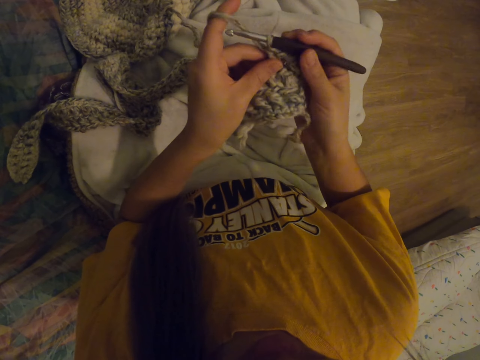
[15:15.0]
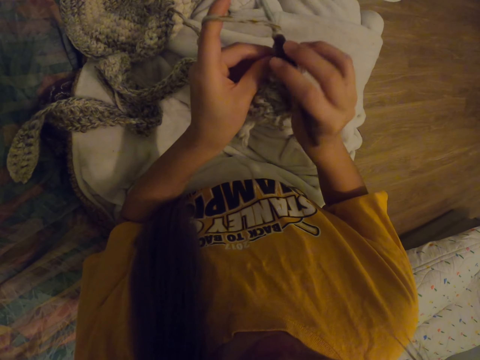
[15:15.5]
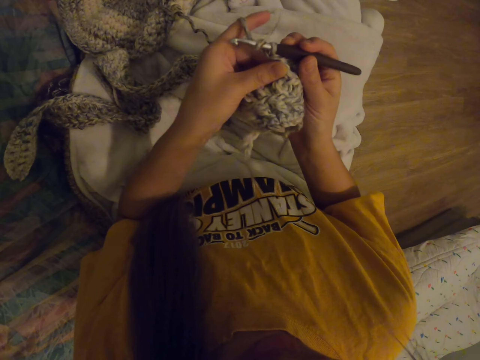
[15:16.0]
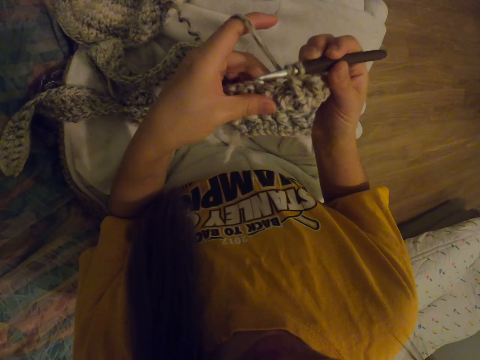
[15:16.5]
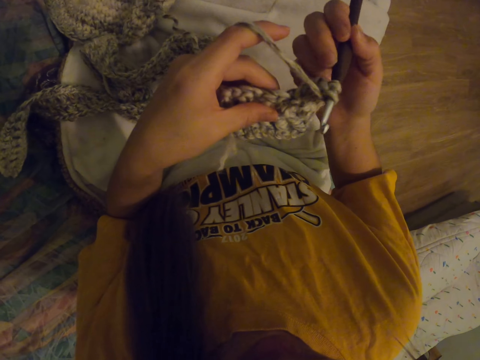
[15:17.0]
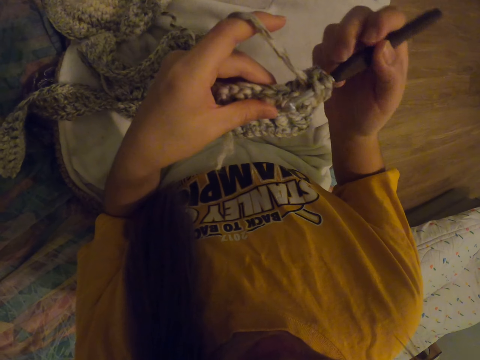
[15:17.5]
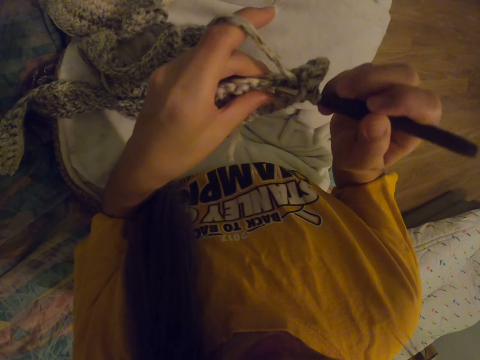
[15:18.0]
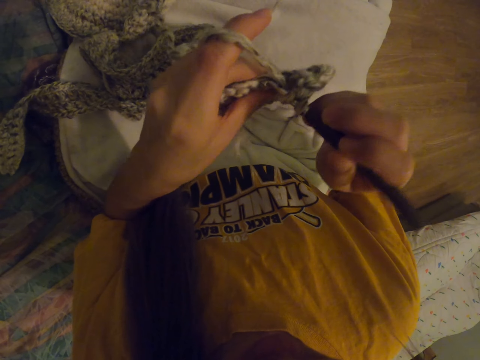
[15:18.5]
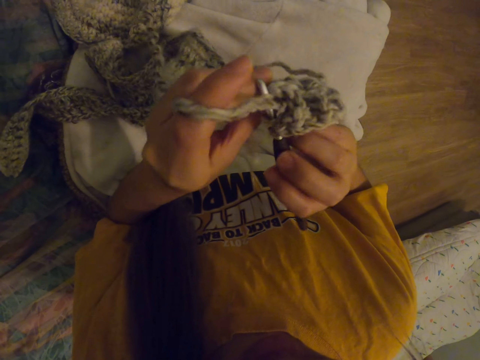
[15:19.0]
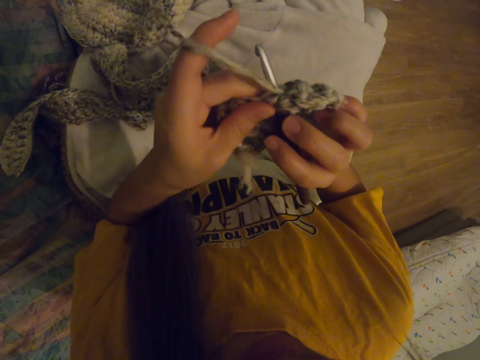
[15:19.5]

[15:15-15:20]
The camera wearer starts to crochet.

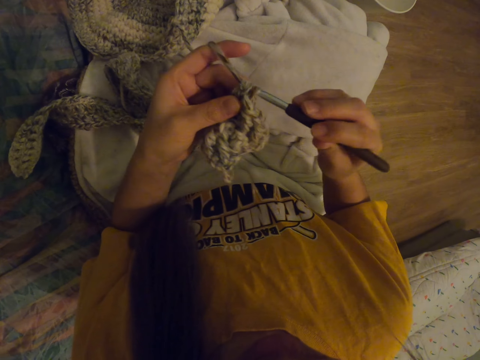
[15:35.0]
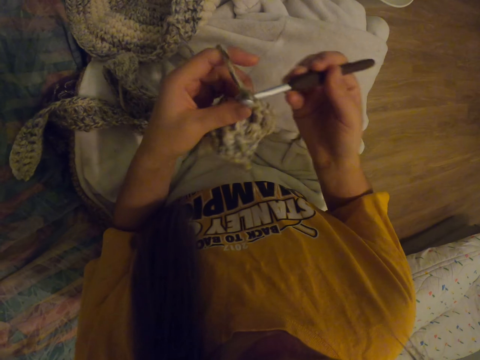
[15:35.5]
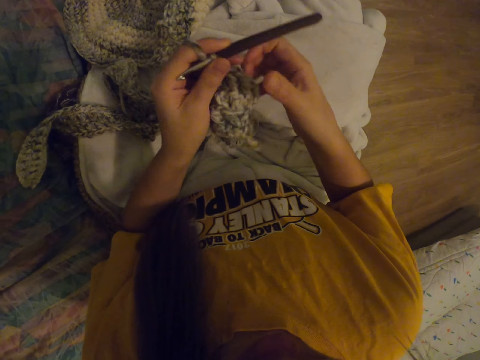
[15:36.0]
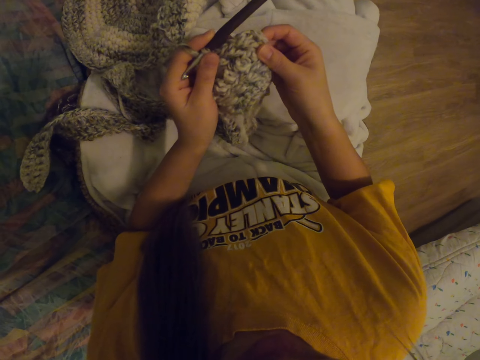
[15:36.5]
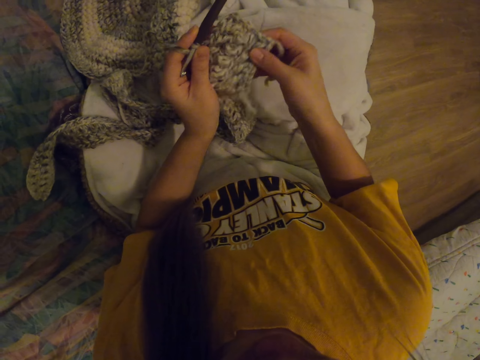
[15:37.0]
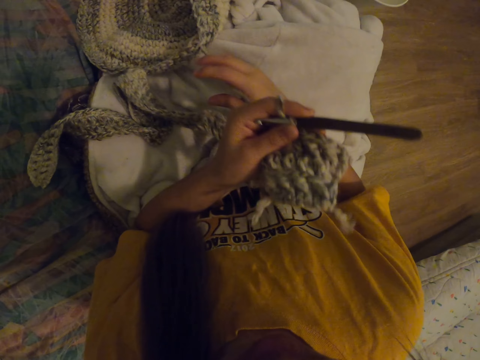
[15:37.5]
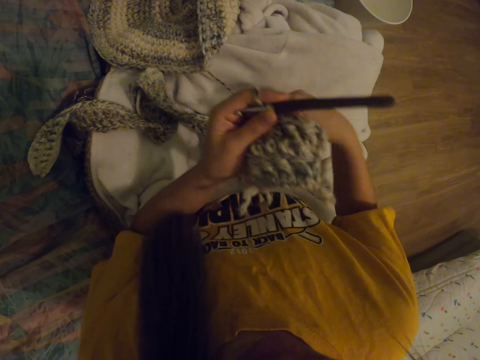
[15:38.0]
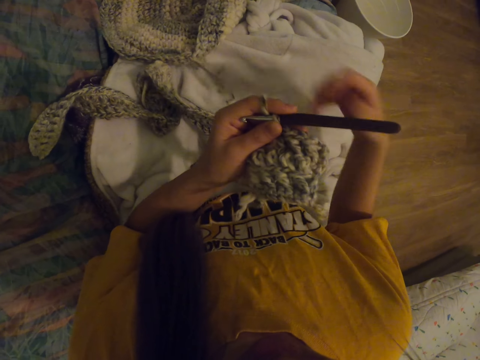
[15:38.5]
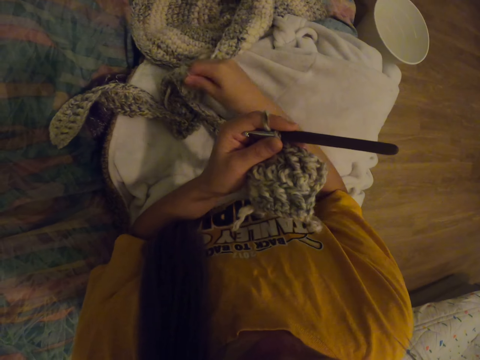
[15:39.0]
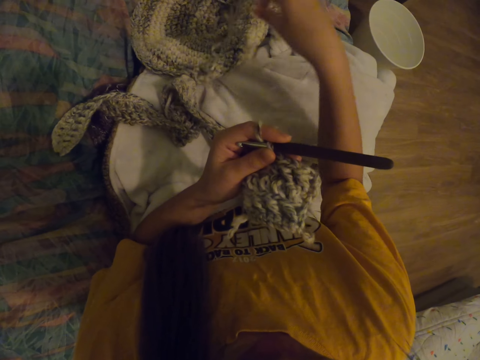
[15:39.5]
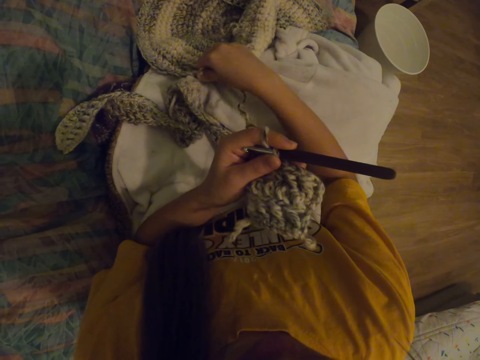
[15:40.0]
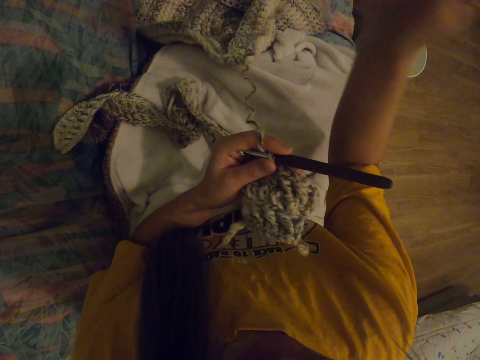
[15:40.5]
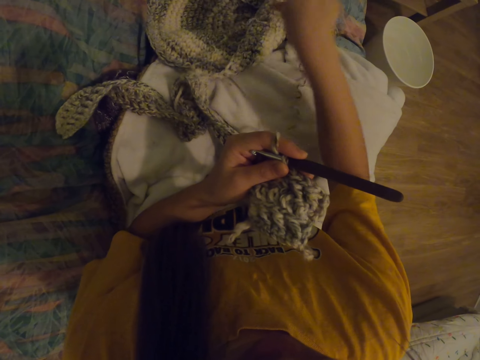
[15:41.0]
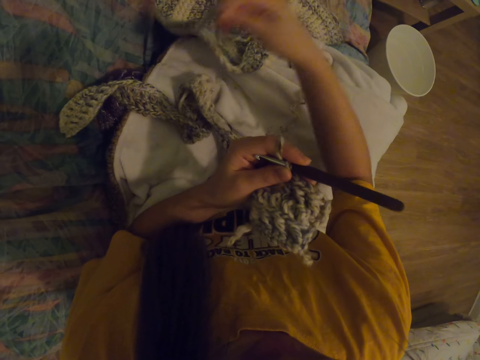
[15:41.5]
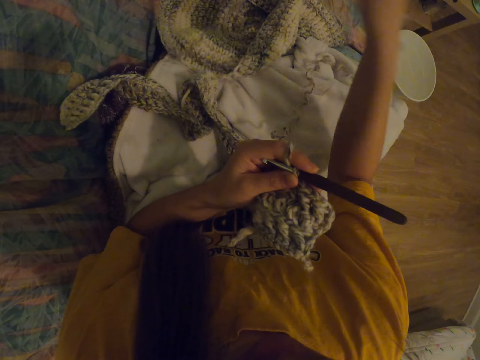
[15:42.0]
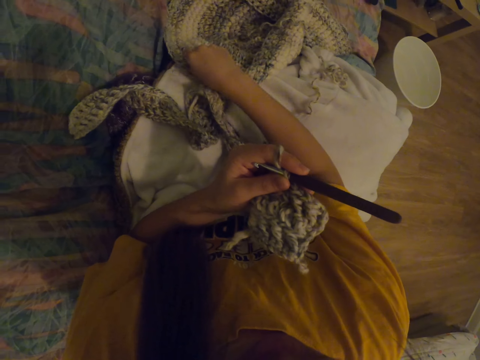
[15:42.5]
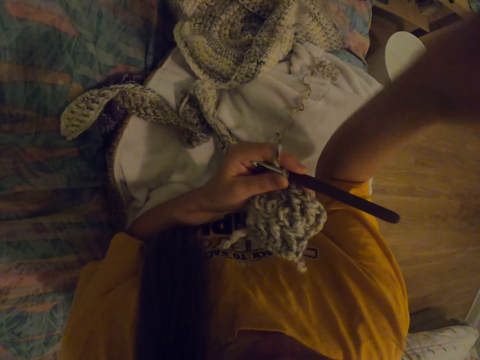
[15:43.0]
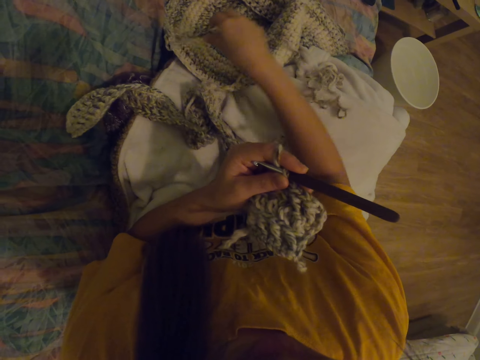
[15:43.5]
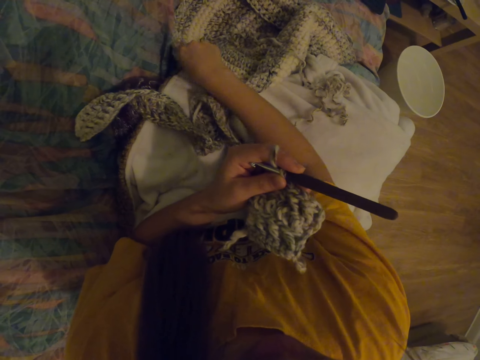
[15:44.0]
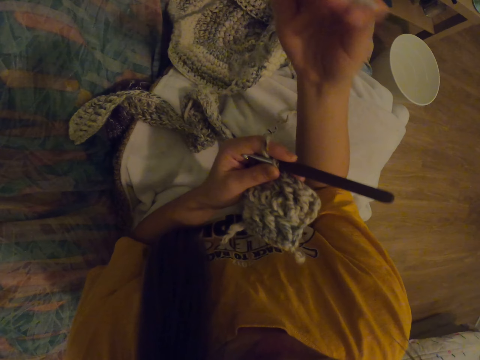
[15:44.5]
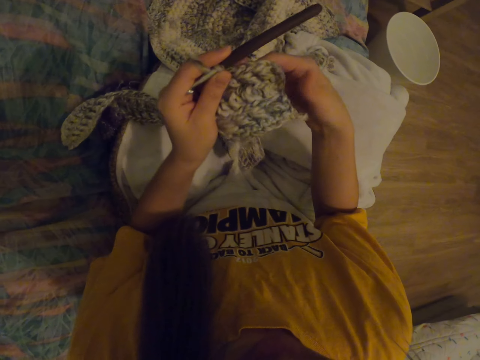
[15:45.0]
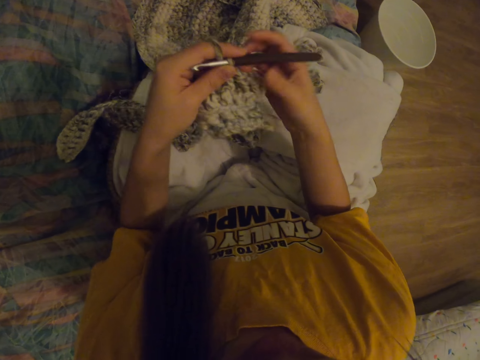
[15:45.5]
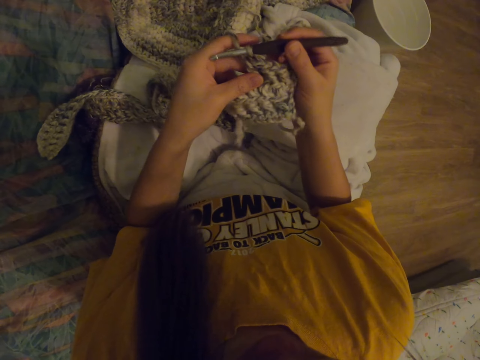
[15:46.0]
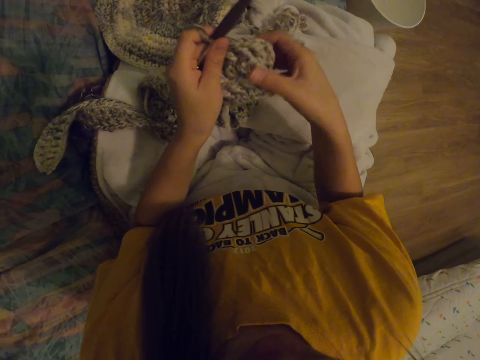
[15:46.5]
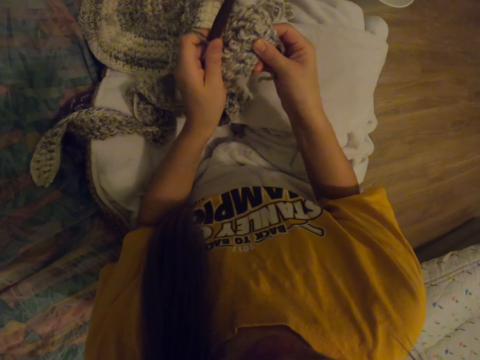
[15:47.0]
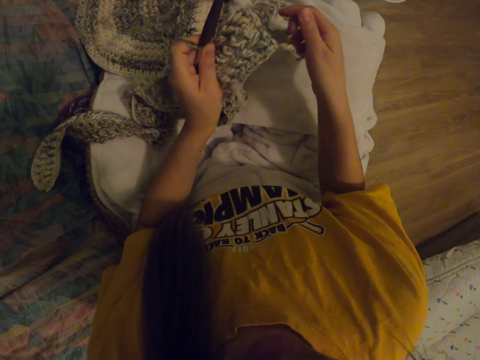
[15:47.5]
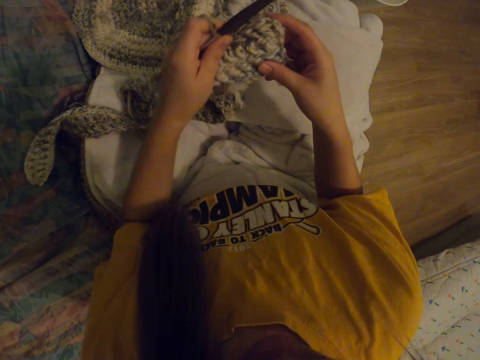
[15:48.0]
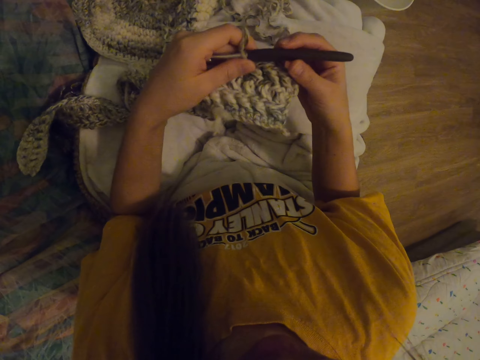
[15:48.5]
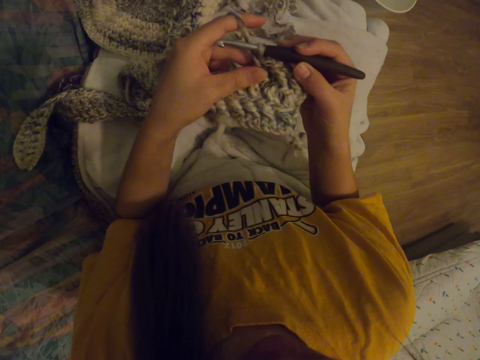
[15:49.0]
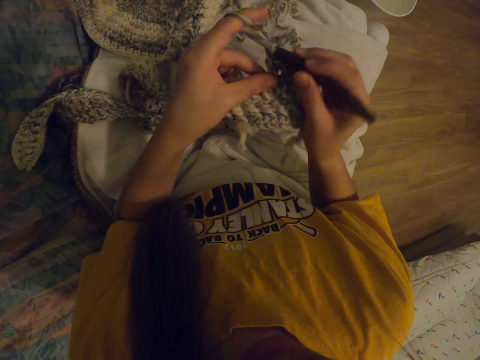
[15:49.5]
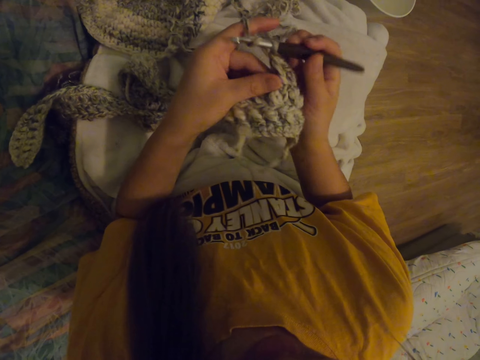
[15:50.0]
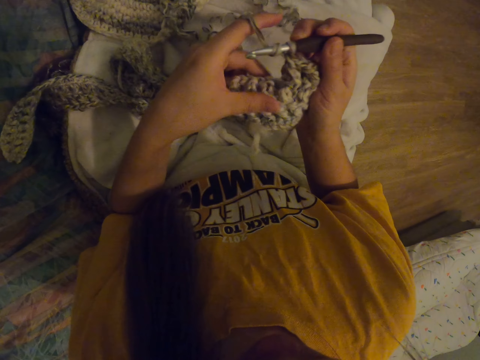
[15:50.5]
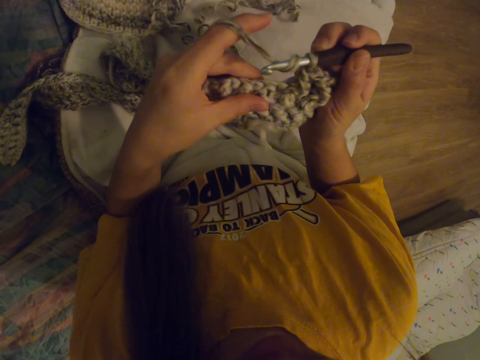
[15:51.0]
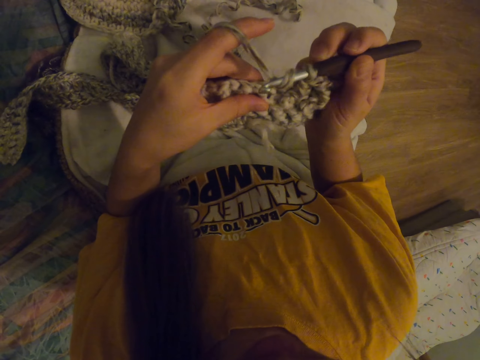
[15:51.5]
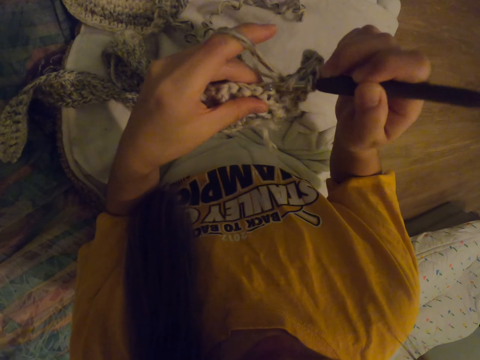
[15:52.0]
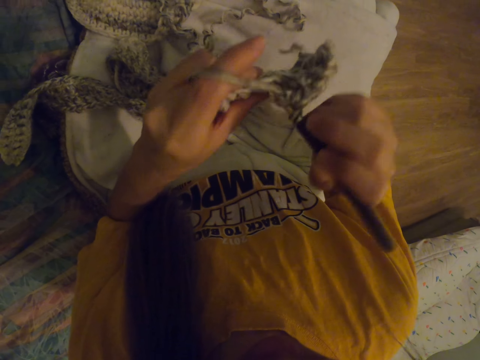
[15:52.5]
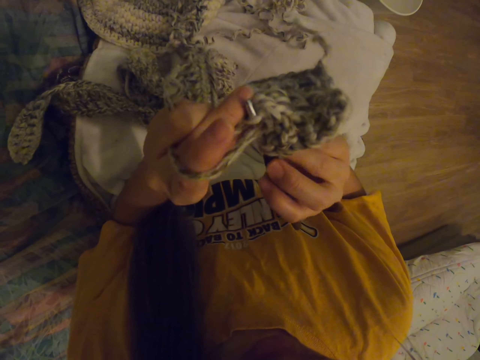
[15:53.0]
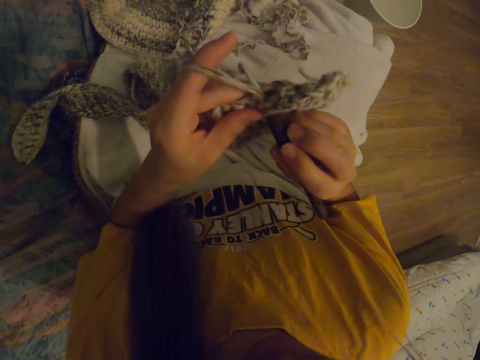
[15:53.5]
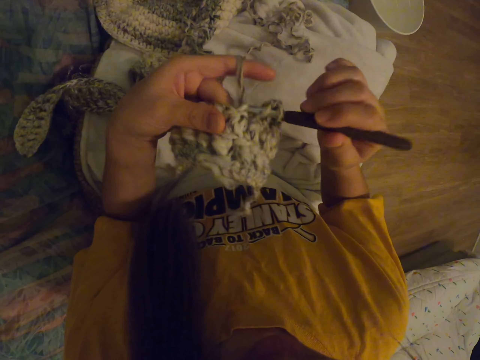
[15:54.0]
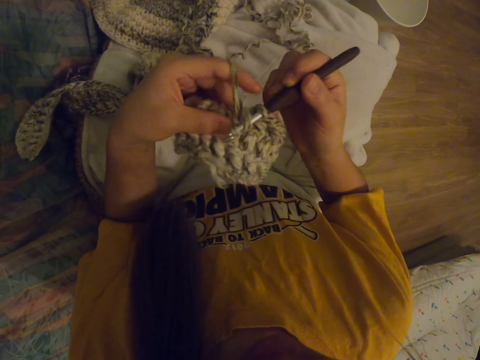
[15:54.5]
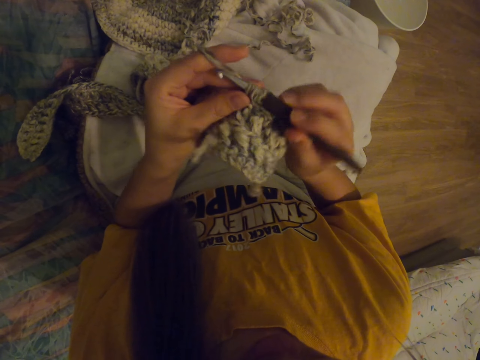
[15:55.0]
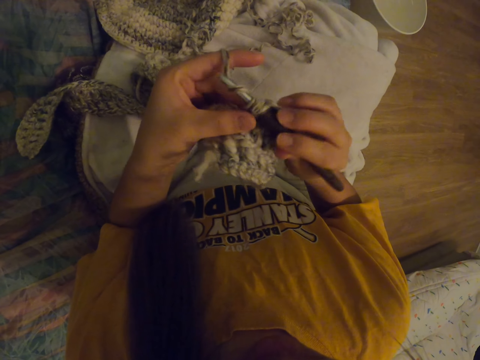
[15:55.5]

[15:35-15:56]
The camera wearer adjusts the scarf crocheting. They adjust the crochet thread. They start to crochet. They adjust the scarf crocheting. They start to crochet.
